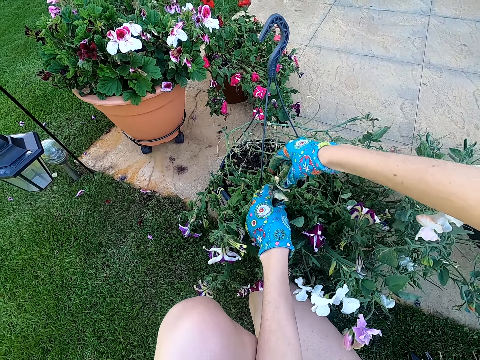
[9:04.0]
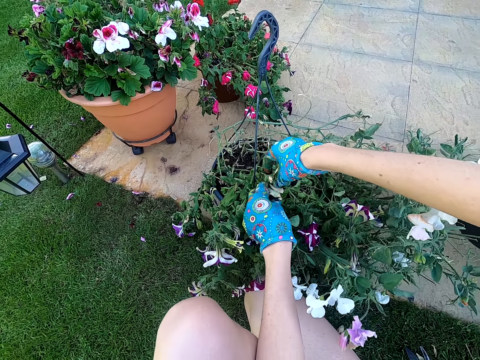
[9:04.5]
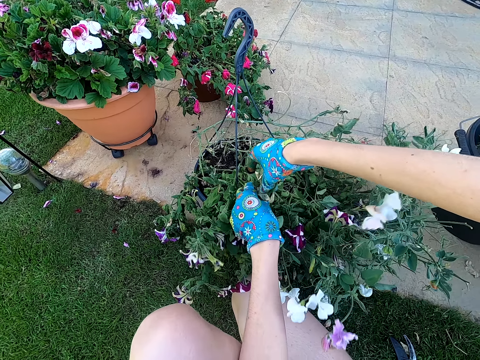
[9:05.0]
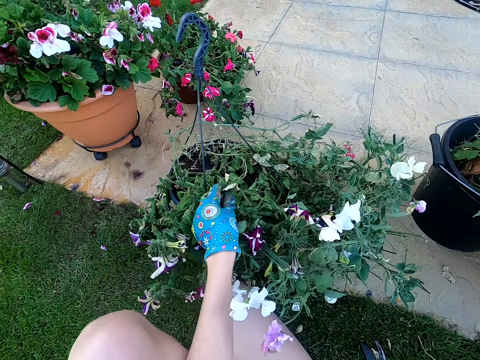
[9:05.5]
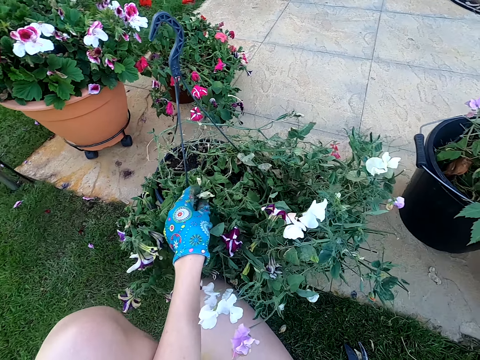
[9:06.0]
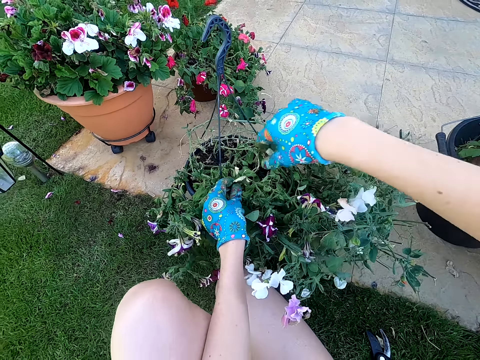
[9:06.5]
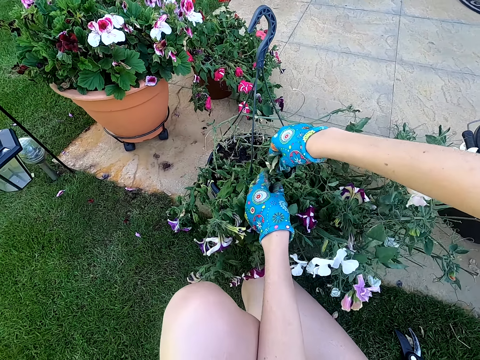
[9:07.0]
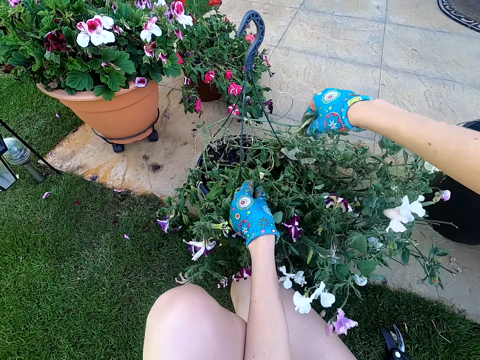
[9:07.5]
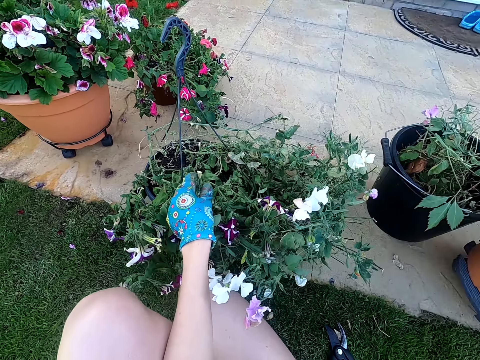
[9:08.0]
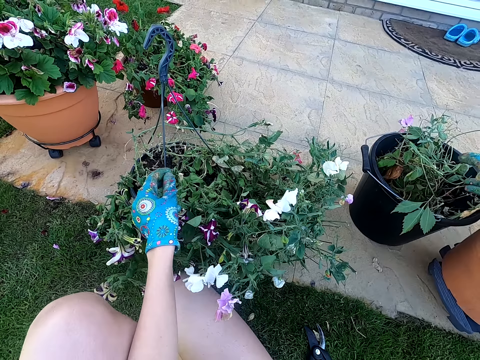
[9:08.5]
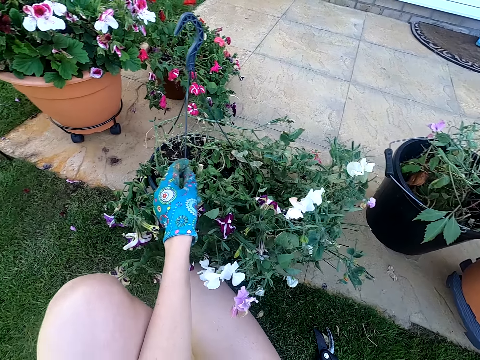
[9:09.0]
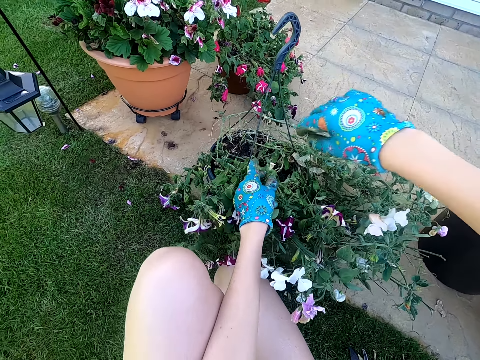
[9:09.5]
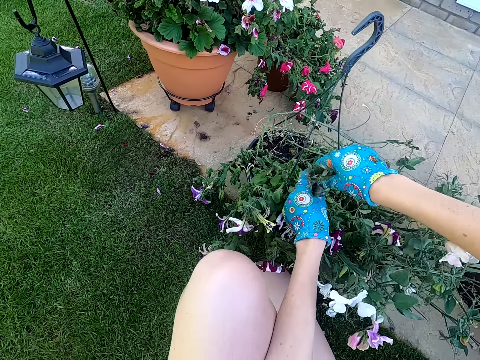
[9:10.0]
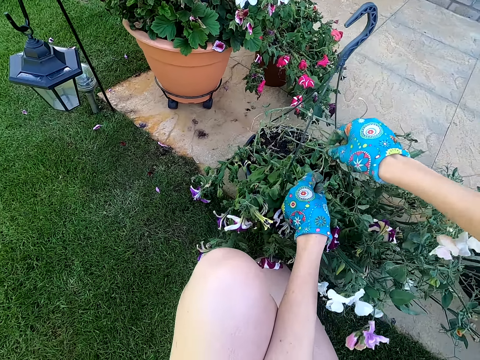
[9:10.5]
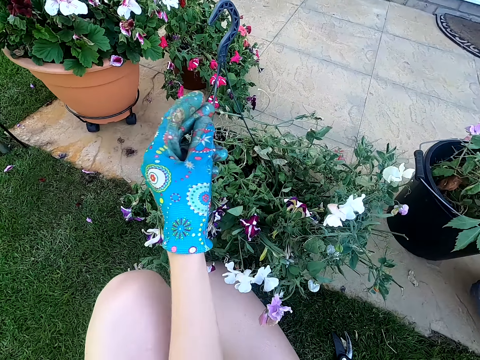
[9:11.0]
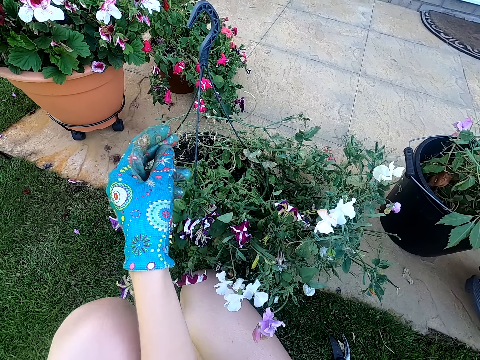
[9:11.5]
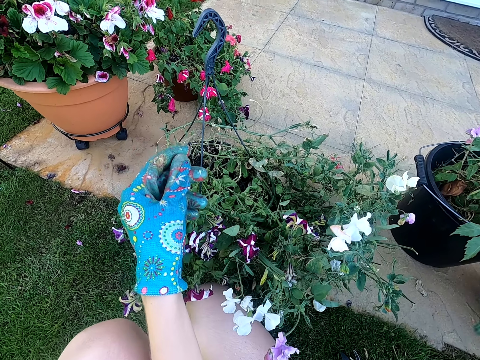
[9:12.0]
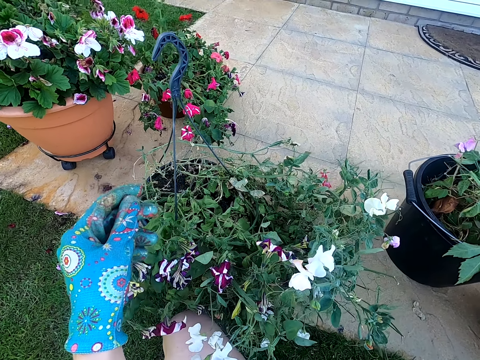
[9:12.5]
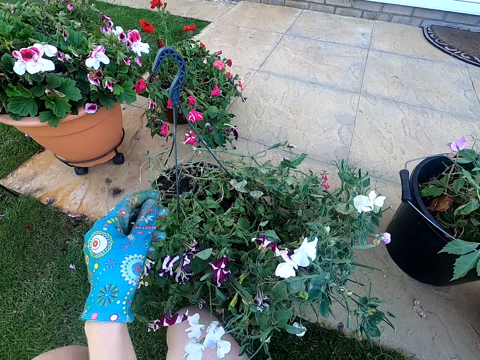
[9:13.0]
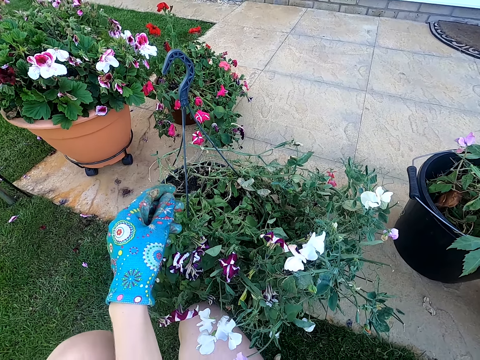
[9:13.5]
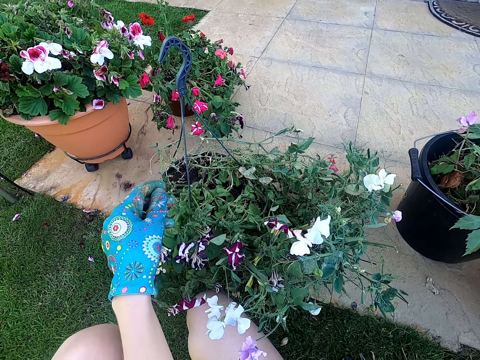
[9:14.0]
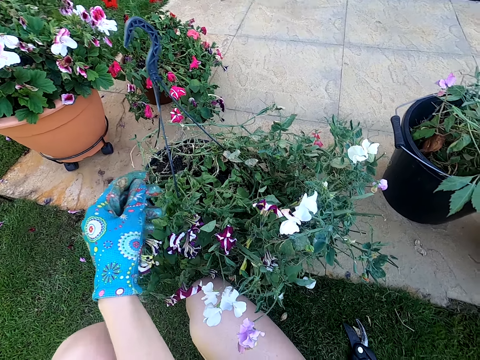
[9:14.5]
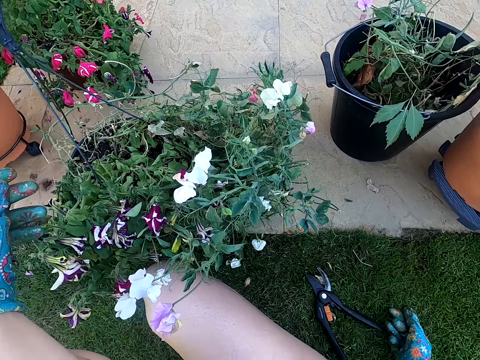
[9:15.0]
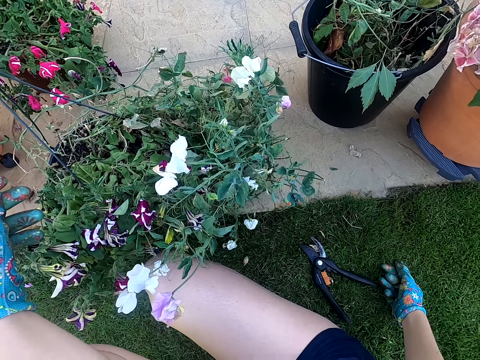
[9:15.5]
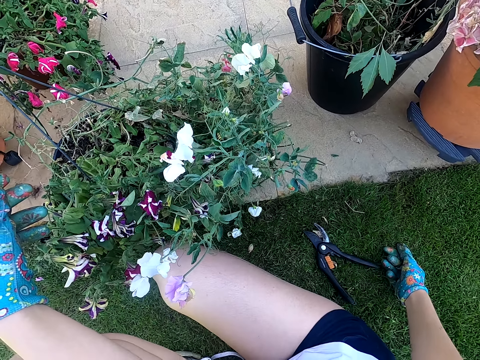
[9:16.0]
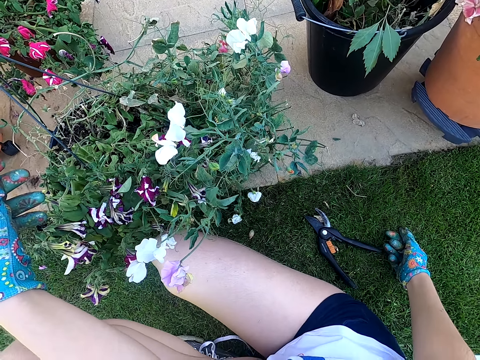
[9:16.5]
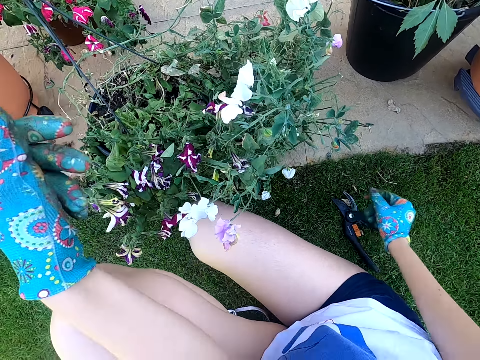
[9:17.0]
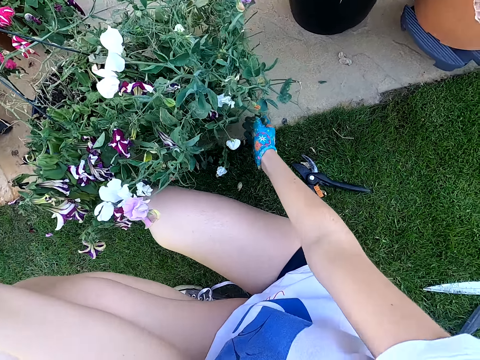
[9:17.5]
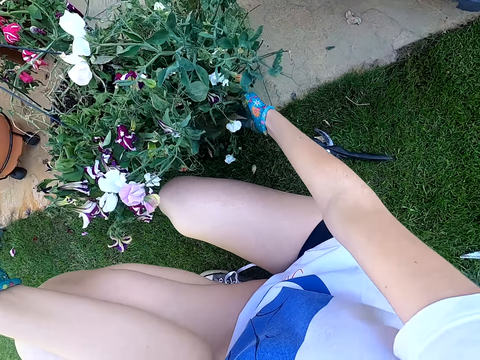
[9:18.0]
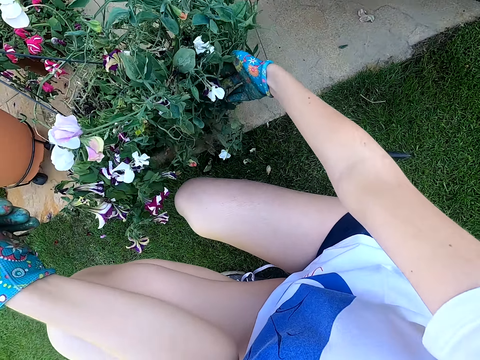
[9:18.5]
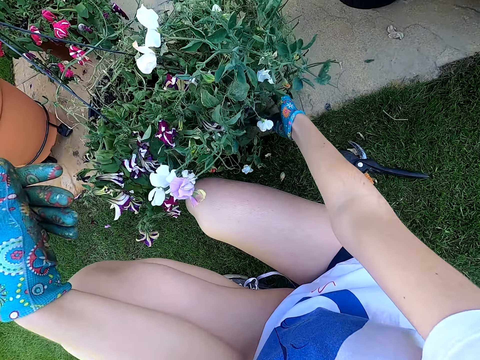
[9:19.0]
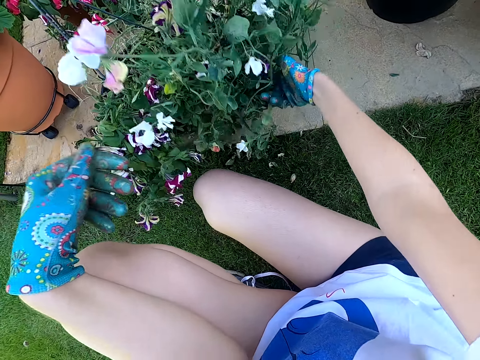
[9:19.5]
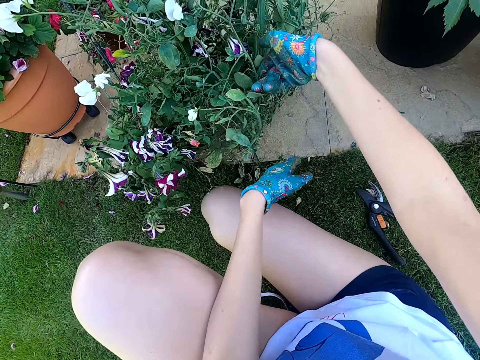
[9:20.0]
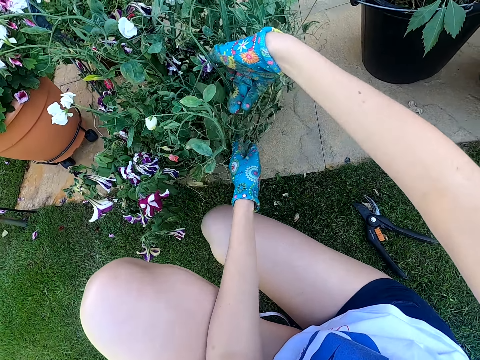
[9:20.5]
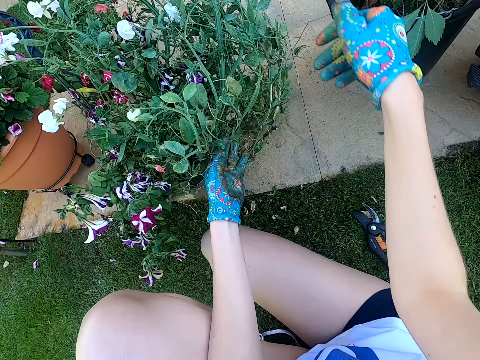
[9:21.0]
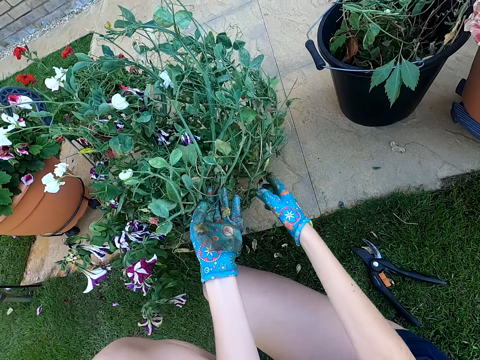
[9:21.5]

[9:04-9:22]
The camera wearer cuts leaves from the potted plant. They pluck a leaf from the plant. They pluck another leaf from the plant. They put the leaf in the bucket. They touch the plant. They pluck another leaf. They place a flower in the bucket. They stare around the area. They look at the plant. They lift the plant. They touch the plant.

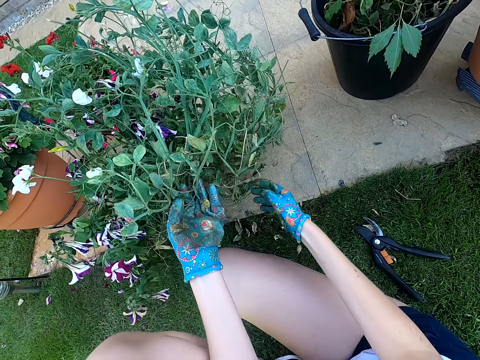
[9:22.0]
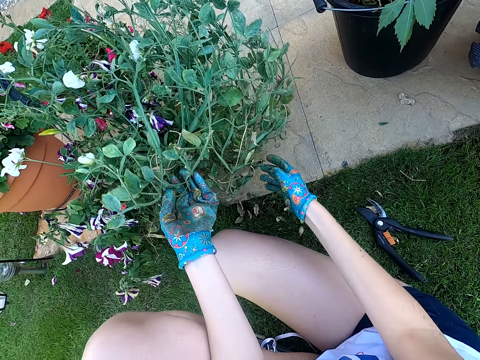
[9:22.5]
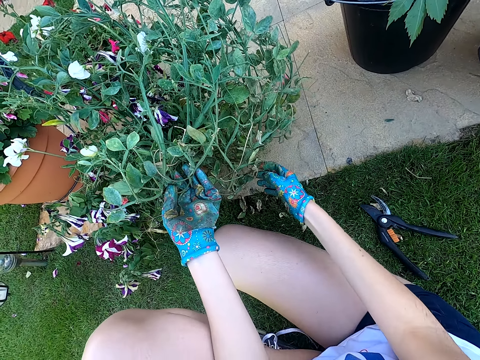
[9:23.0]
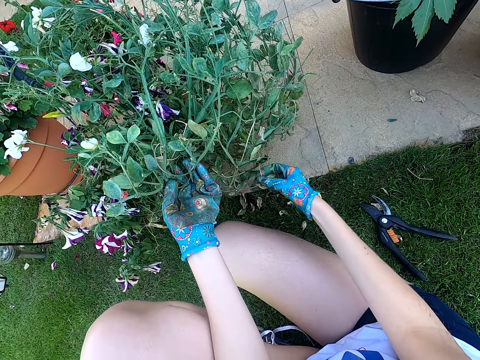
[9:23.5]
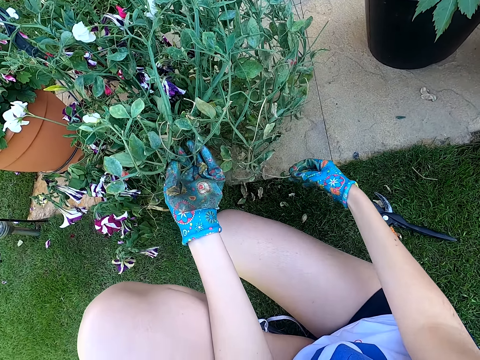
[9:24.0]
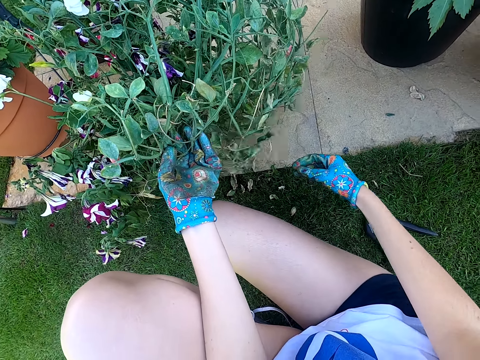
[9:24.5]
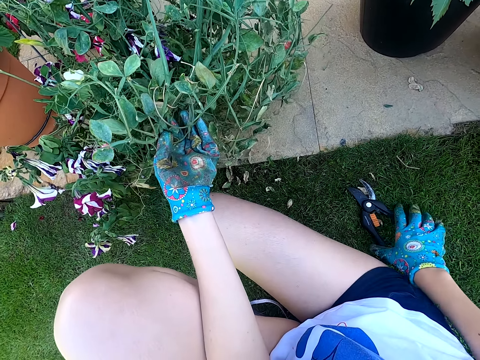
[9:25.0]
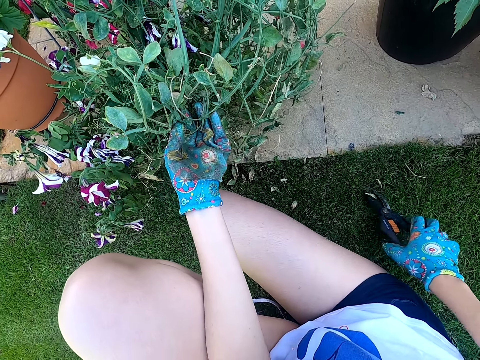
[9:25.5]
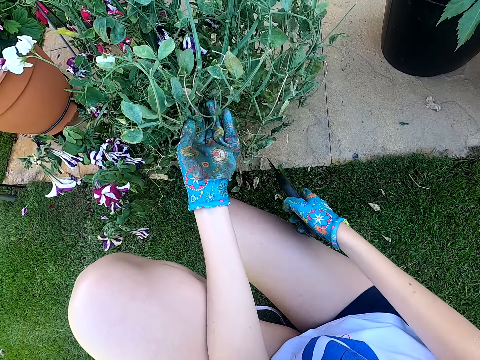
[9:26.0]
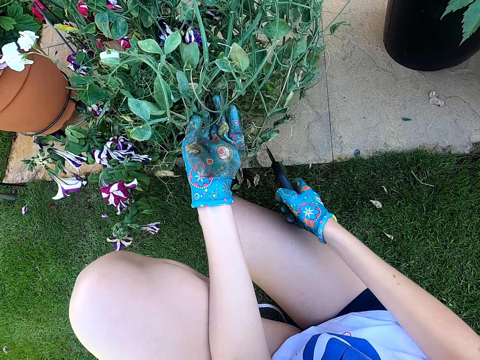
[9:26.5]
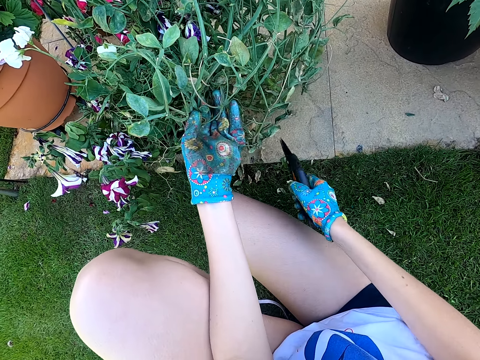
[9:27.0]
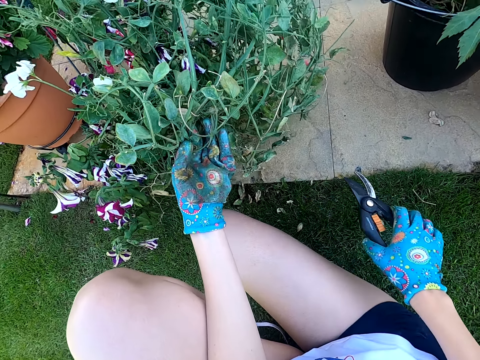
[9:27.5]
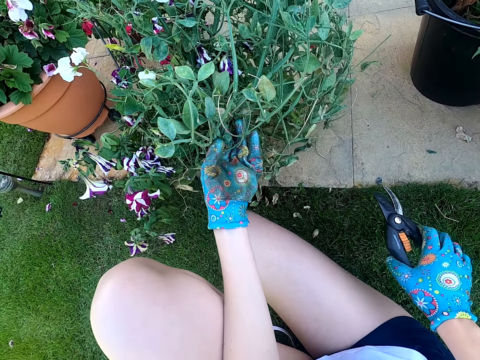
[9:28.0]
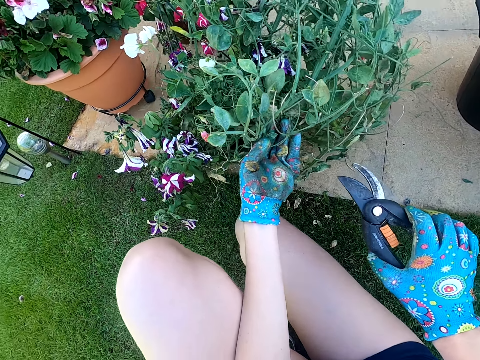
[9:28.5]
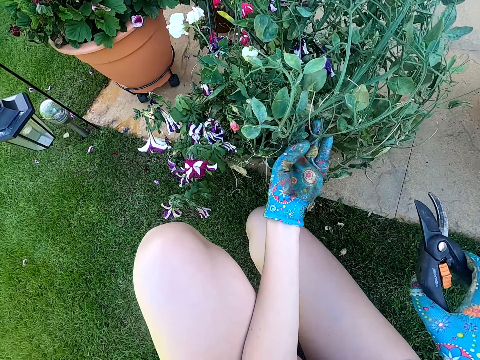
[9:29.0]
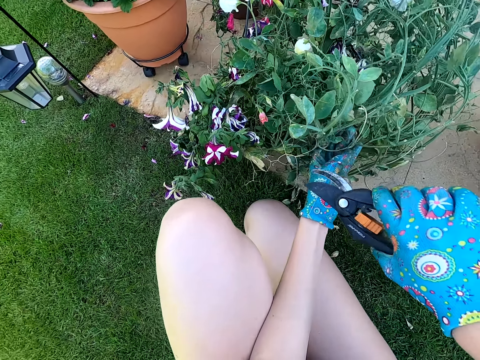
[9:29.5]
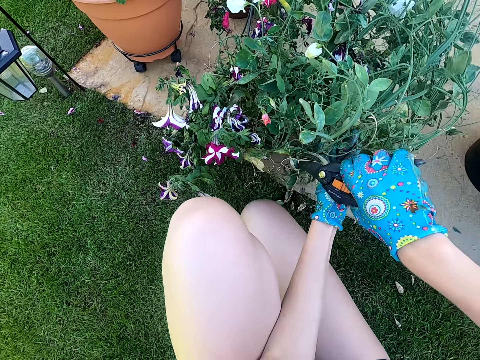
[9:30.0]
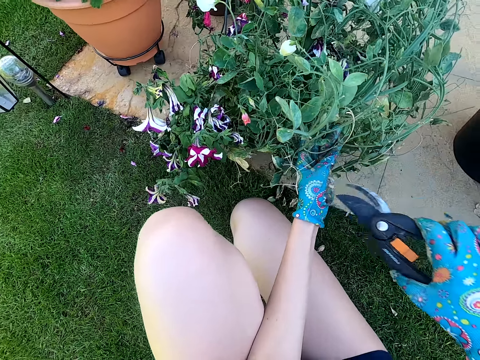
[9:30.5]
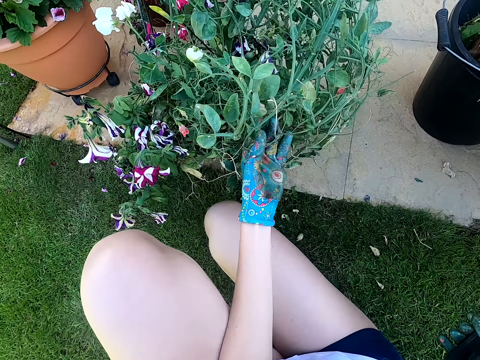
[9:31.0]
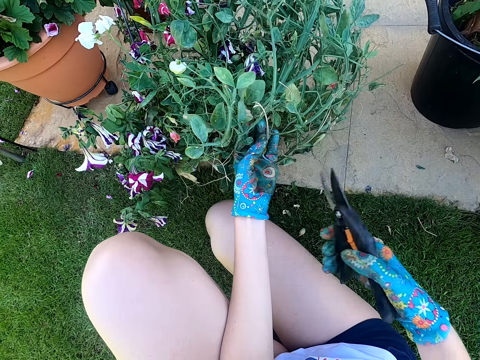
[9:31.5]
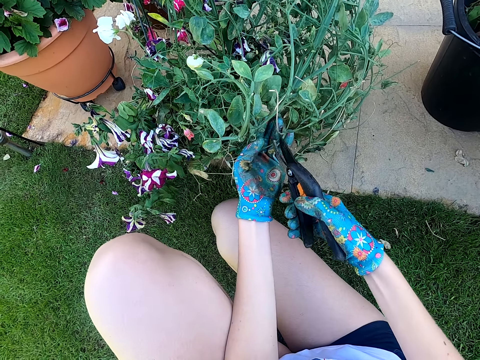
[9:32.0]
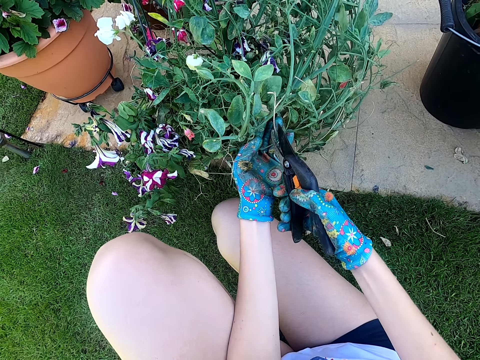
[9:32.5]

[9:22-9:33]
The camera wearer pulls a dry stem. They pick a flower shear or shears from the ground. They cut the dry stem. They trim a plant with the flower shear. They lift the shears. They cut a dry stem.
